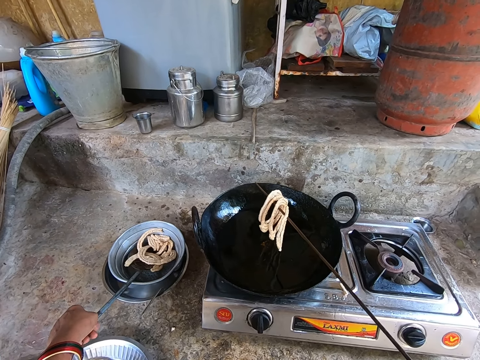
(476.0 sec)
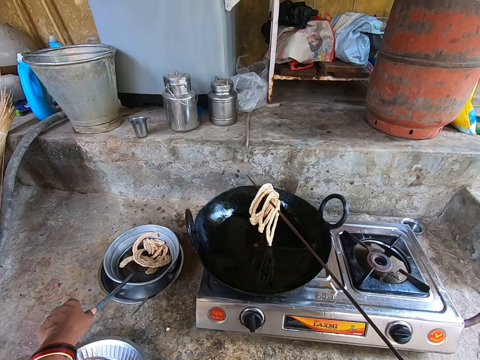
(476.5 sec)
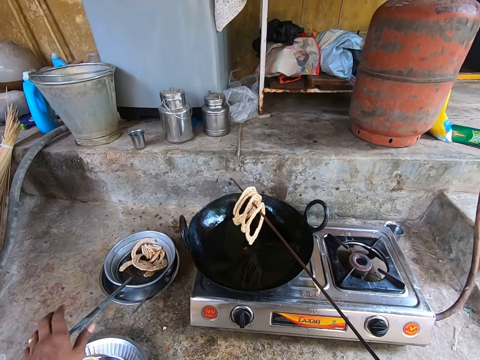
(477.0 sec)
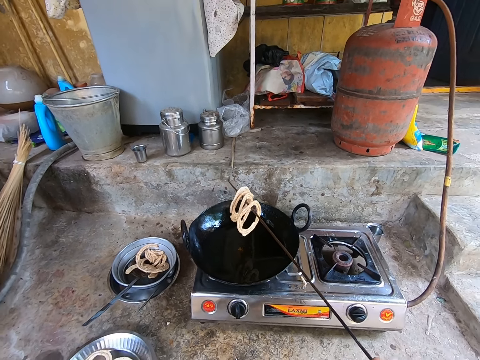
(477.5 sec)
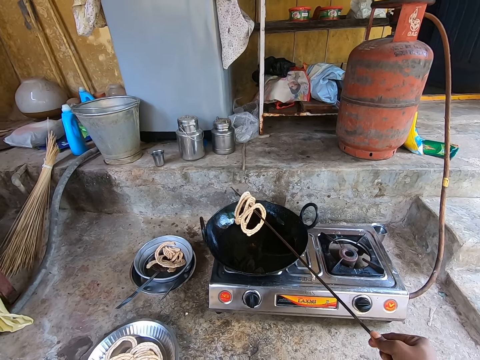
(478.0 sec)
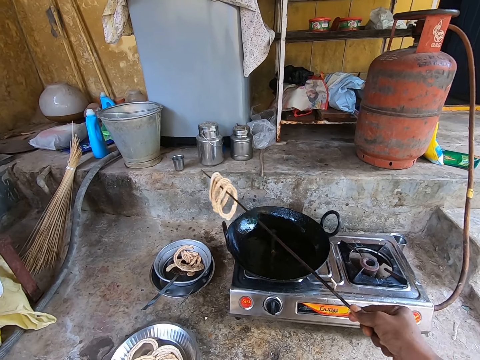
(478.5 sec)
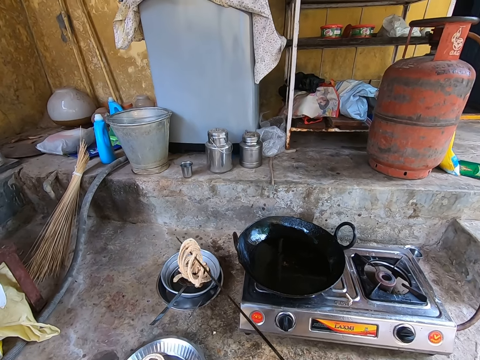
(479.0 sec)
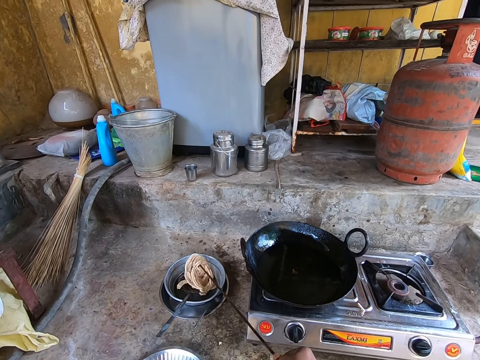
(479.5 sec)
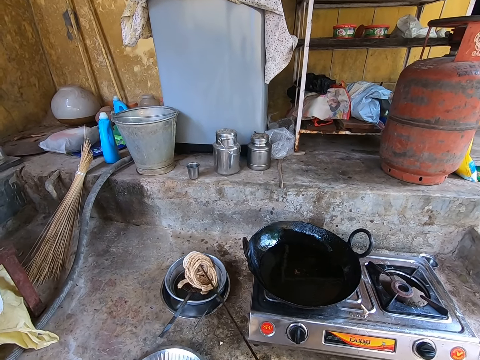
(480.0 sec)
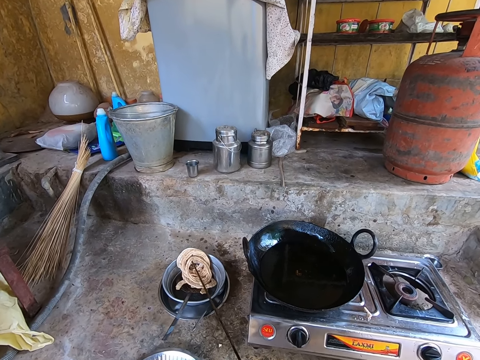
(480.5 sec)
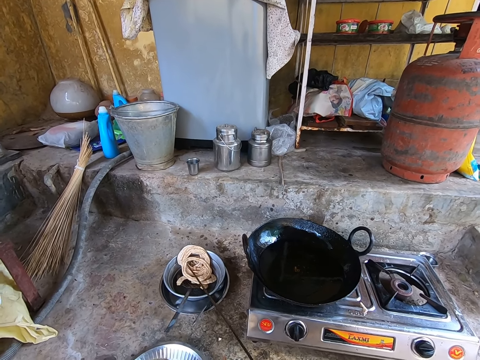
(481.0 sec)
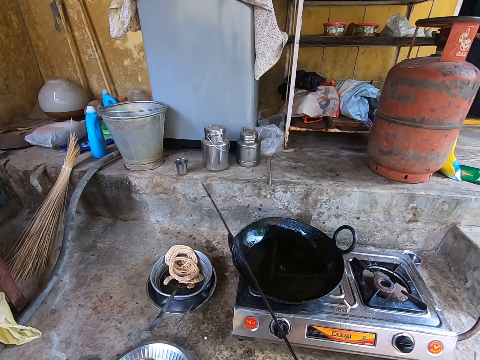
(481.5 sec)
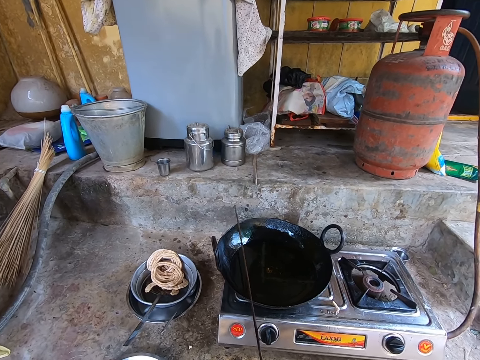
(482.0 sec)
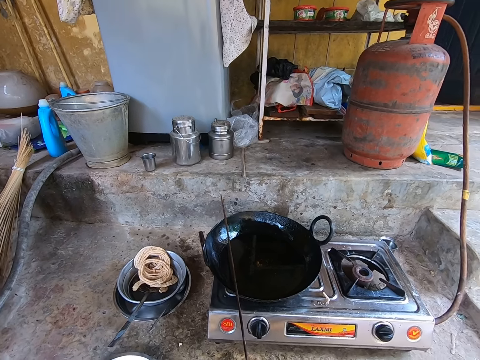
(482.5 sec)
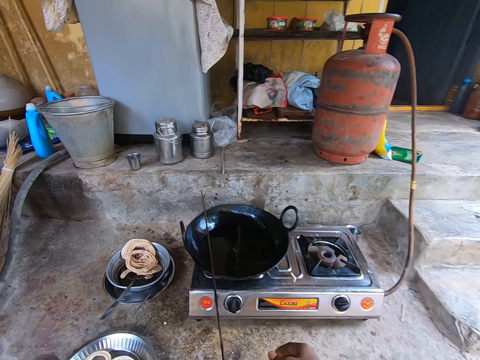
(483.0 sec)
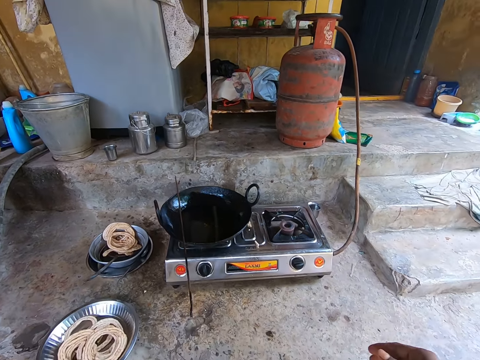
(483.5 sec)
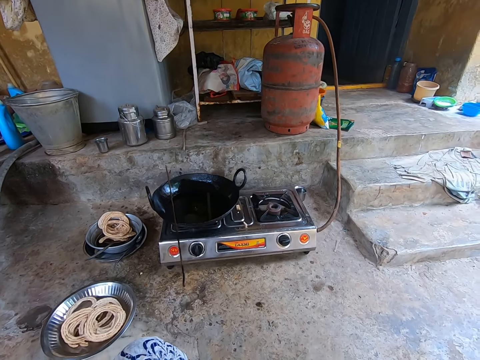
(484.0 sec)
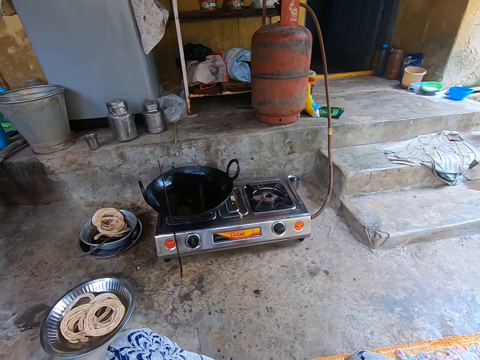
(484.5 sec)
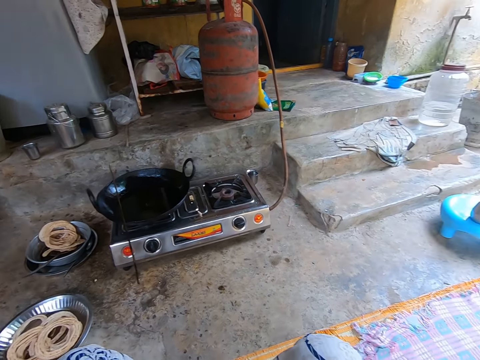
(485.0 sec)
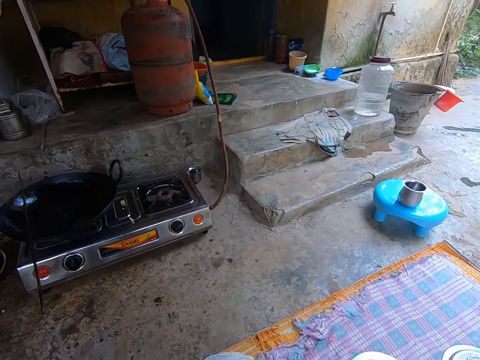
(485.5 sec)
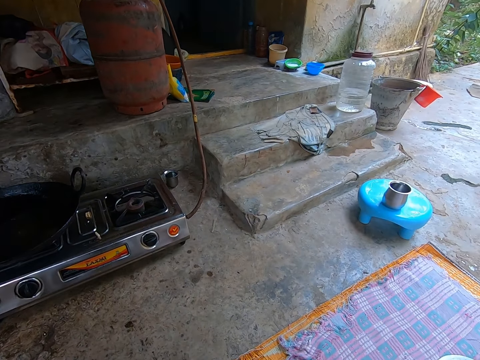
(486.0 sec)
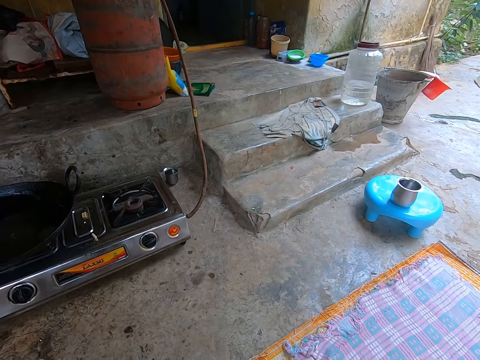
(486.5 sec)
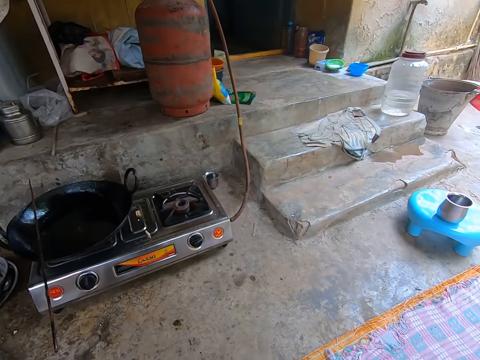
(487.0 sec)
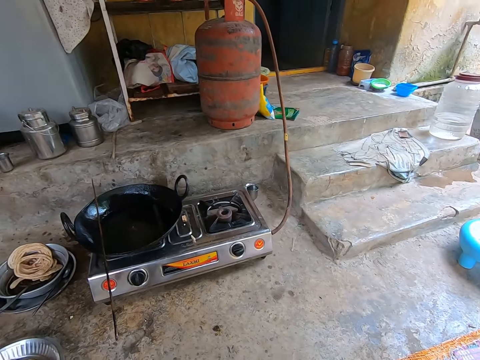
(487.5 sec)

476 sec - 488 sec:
The camera wearer moves their hand up. They shake the murukku. They move the murukku down. They place the murukku on the bowl. They lift the stick up. They place the stick on the cooking basin. They move their hand up. They look around.

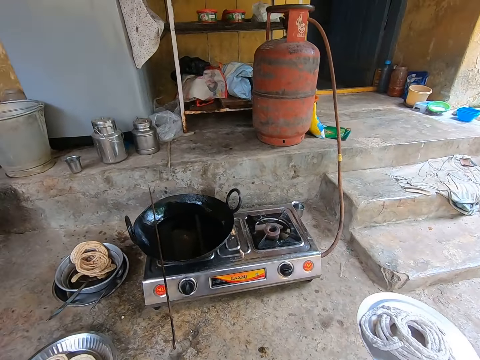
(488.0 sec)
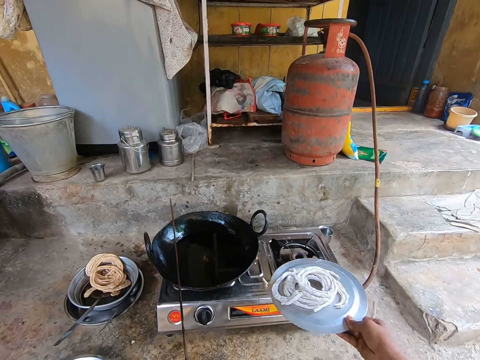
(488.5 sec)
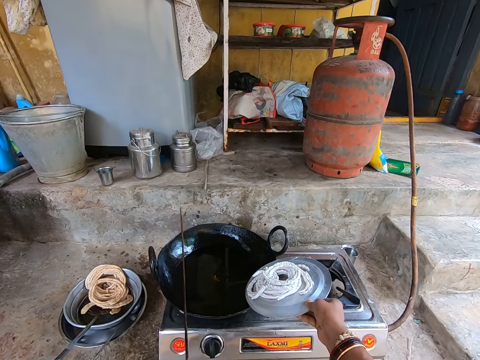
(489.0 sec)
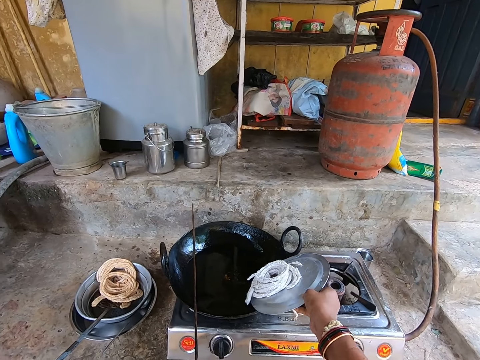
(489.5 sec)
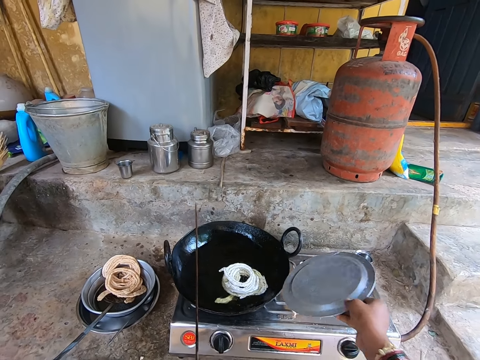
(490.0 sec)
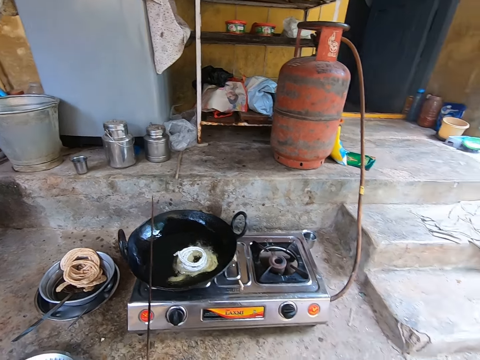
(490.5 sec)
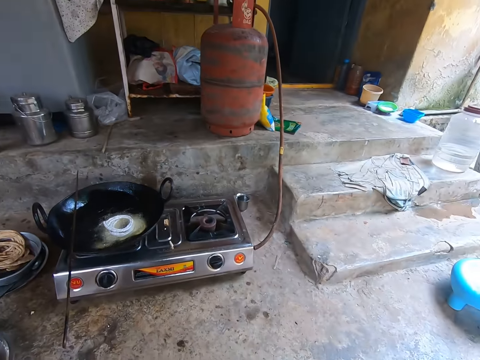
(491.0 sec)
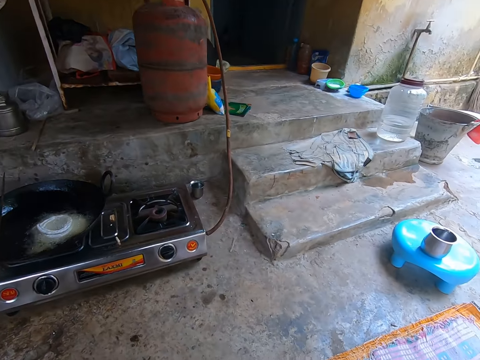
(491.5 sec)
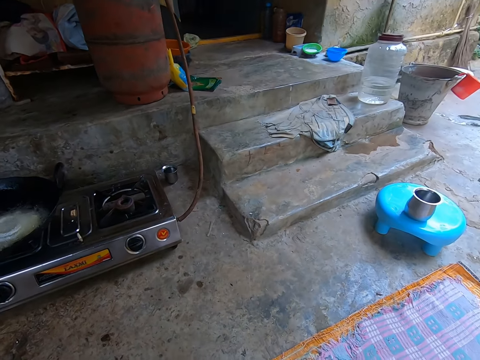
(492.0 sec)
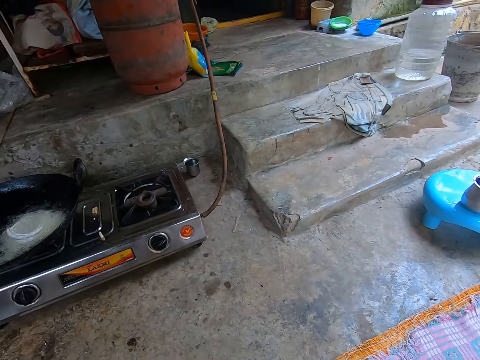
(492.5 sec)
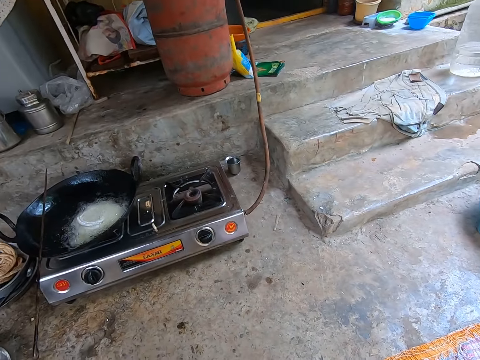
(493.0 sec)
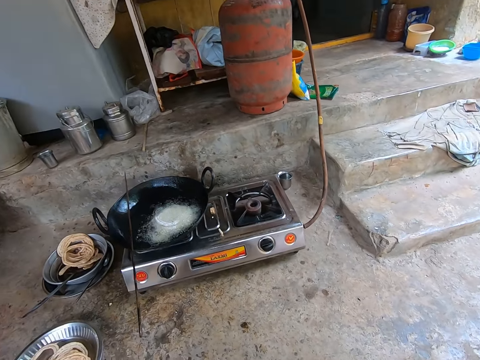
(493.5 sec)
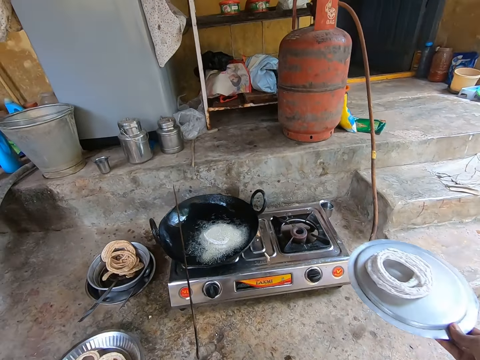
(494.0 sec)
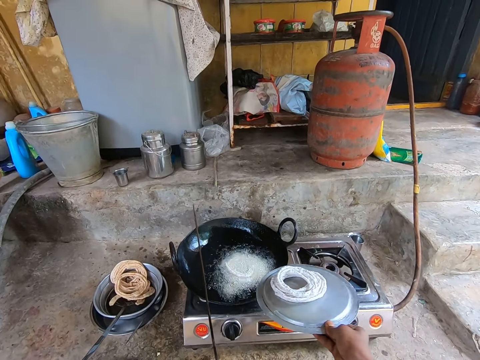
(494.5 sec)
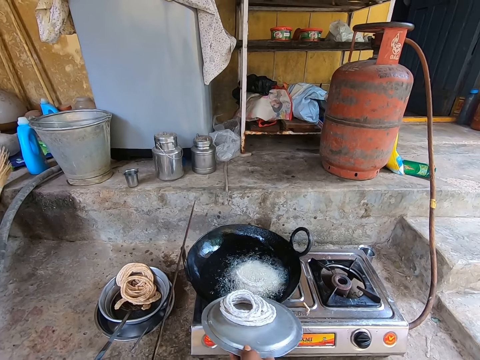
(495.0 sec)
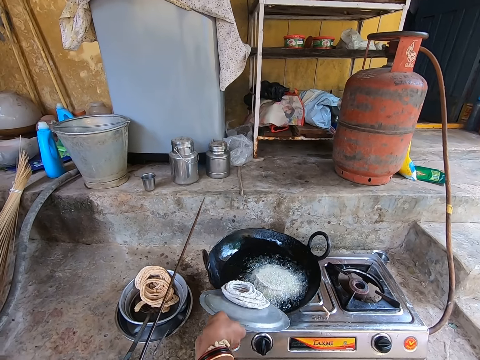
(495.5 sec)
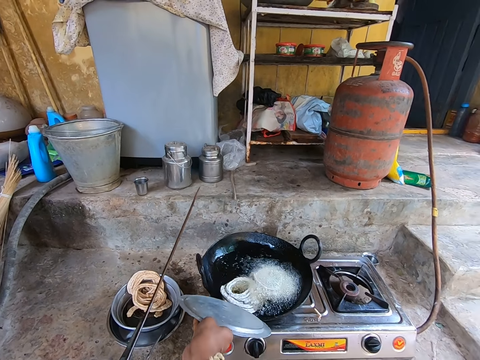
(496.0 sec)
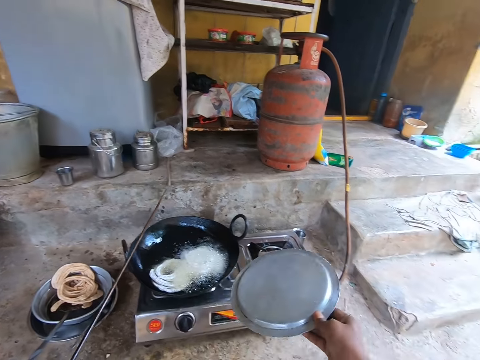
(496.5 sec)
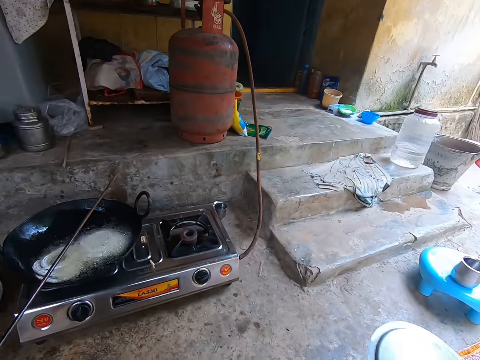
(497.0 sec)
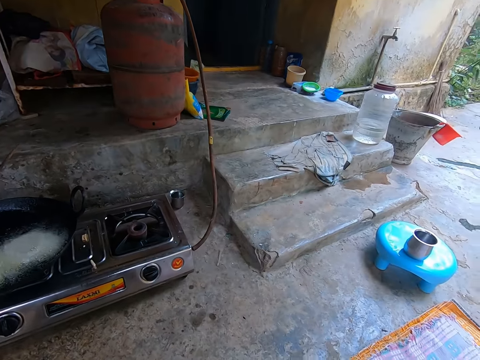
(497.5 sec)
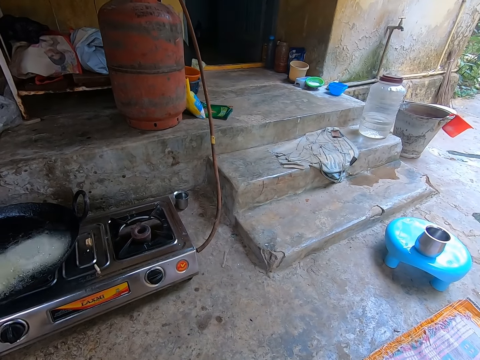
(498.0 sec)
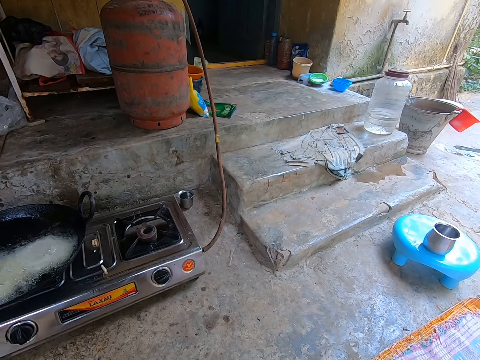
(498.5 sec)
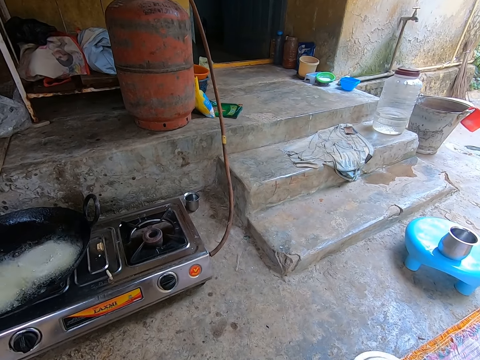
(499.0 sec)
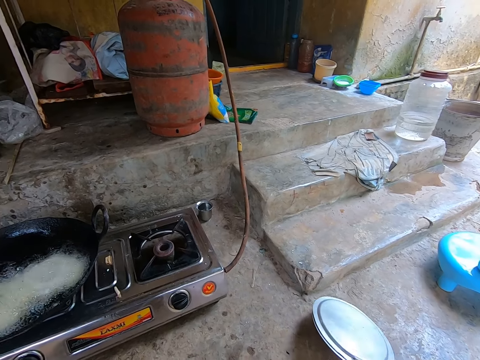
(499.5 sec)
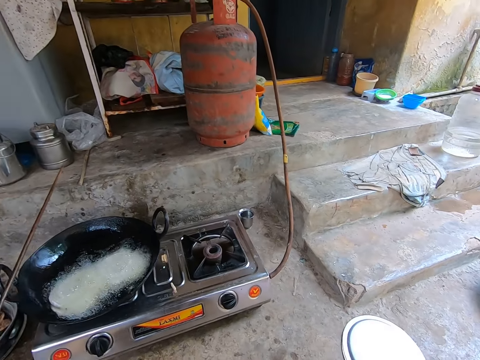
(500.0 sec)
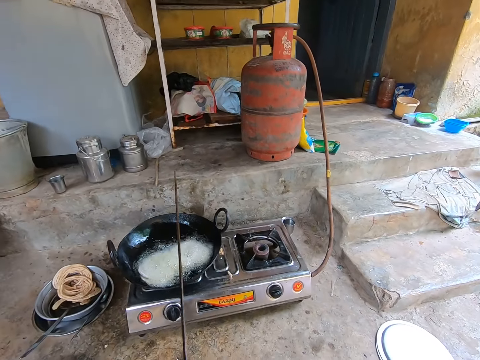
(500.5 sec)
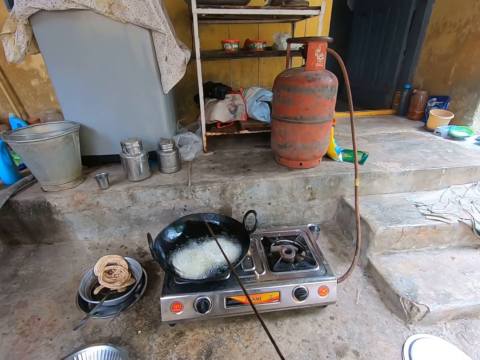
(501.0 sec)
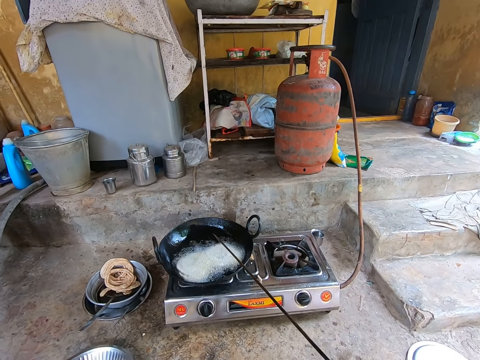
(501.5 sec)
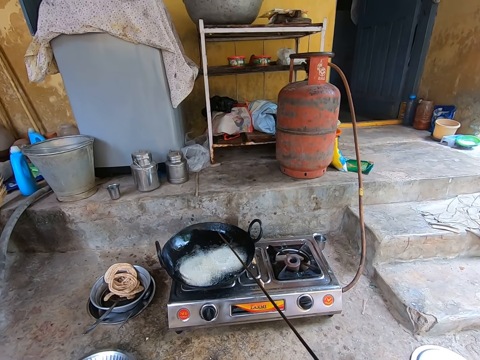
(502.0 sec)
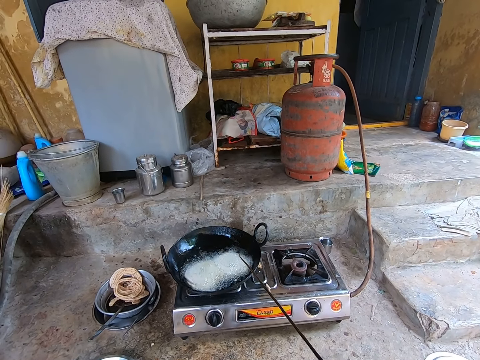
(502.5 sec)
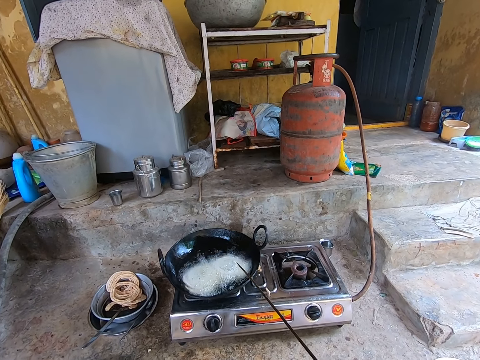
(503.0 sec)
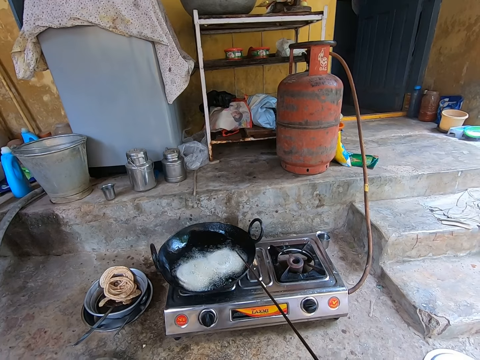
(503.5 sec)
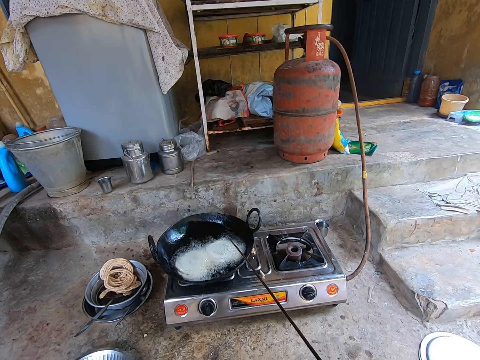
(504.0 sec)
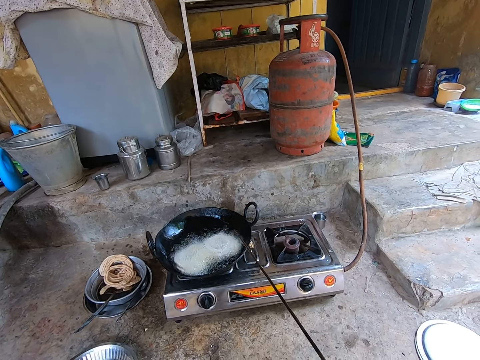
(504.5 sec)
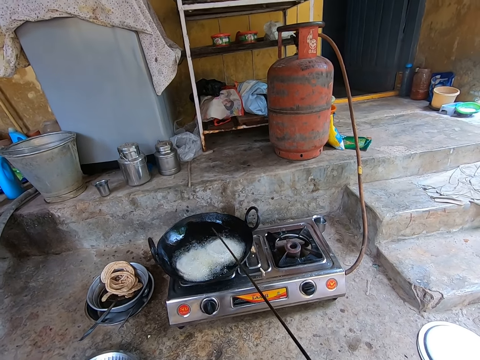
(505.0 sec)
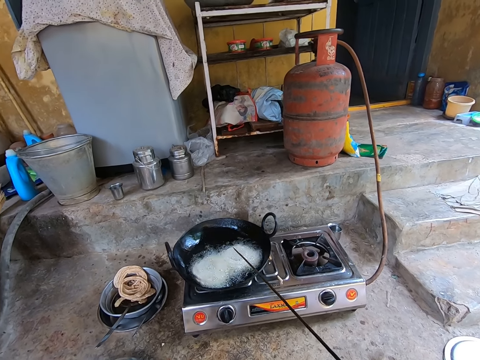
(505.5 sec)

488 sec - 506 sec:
The camera wearer moves a lid forward. They drop the murukku in the frying oil. They move the lid back. They fry the murukku. They look around. They put something in the fire. They place the lid down. They move the stick forward.
